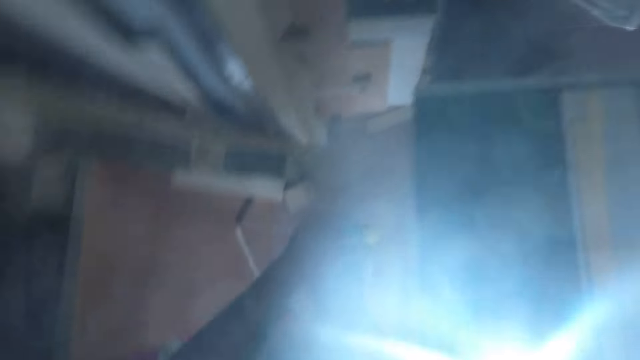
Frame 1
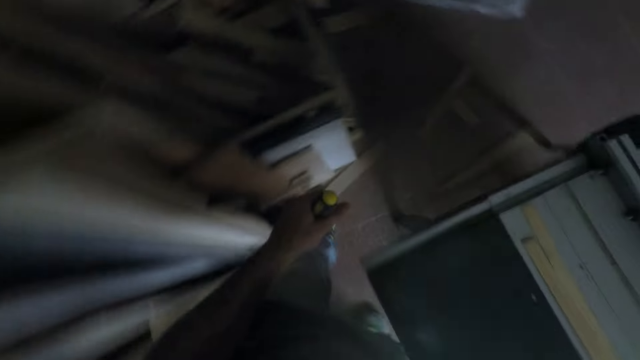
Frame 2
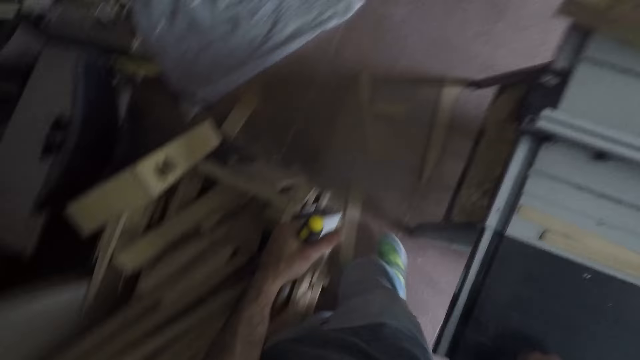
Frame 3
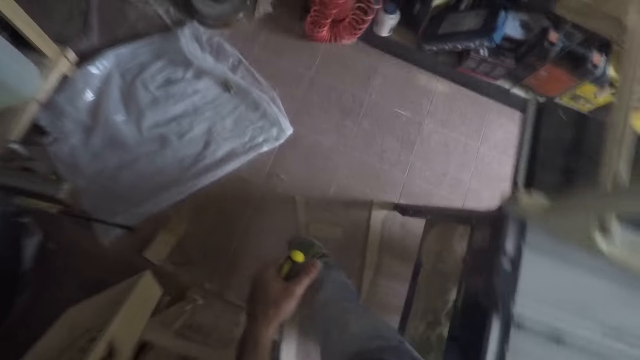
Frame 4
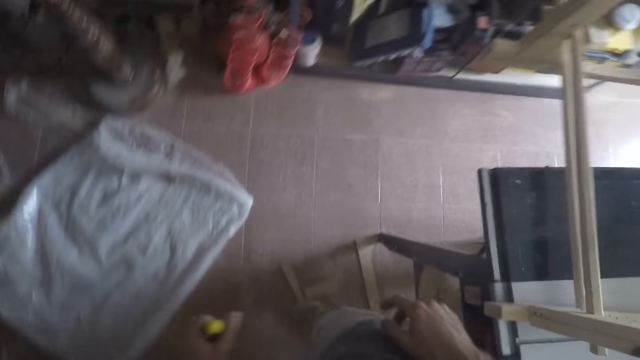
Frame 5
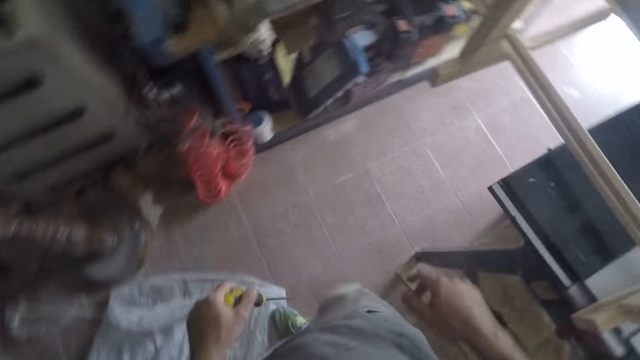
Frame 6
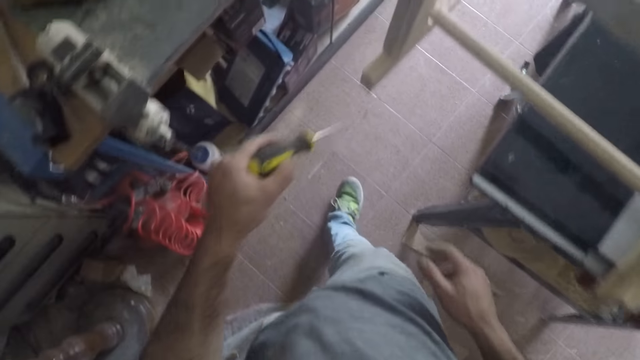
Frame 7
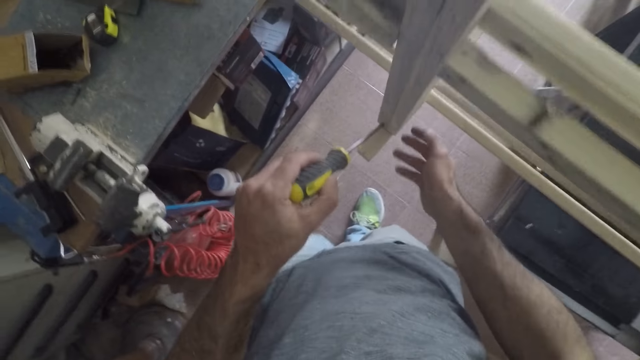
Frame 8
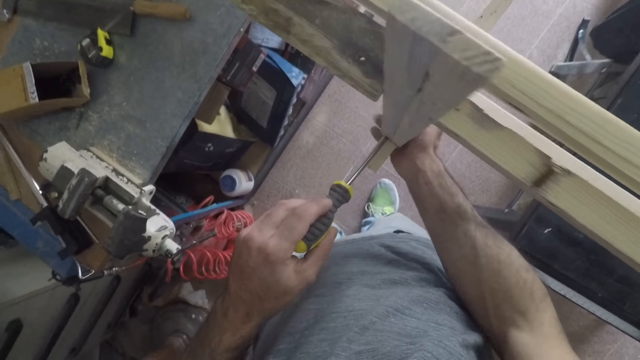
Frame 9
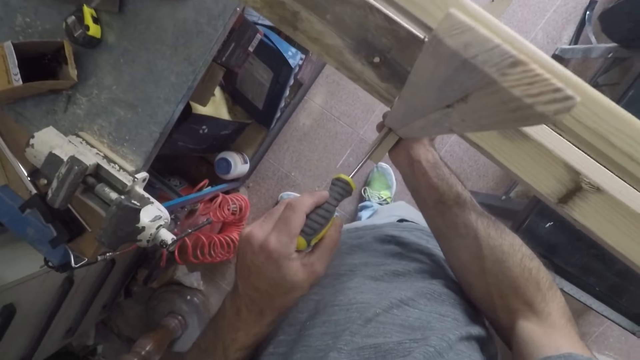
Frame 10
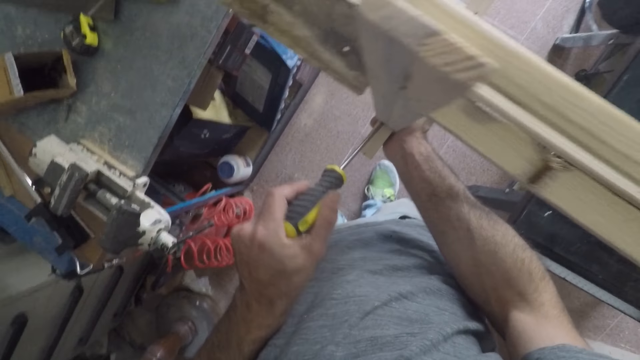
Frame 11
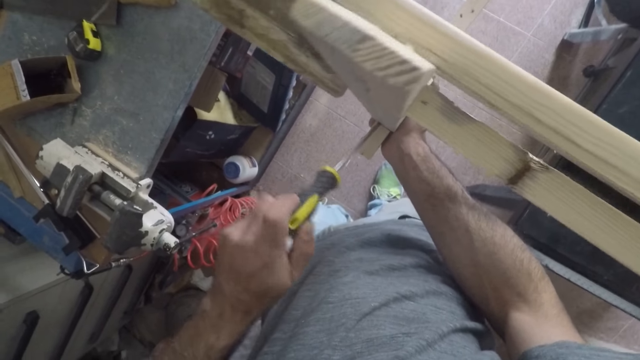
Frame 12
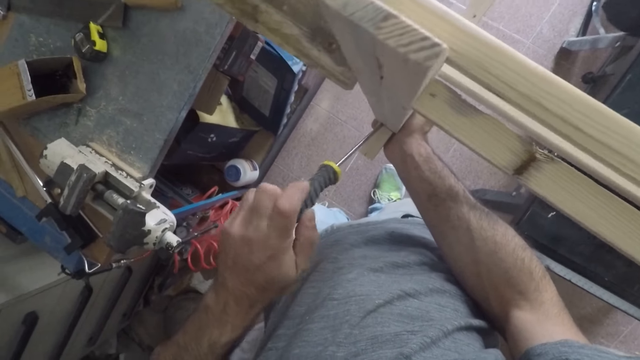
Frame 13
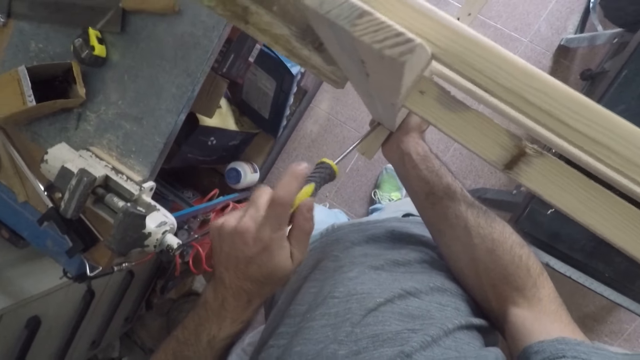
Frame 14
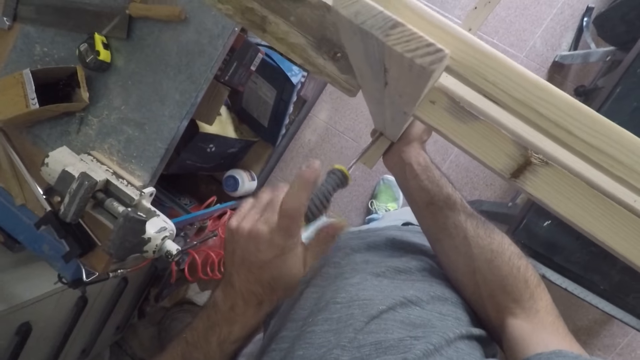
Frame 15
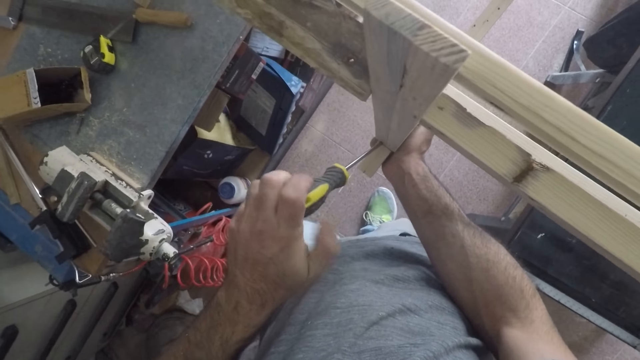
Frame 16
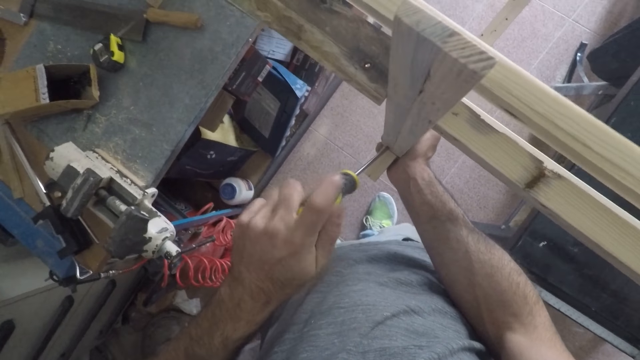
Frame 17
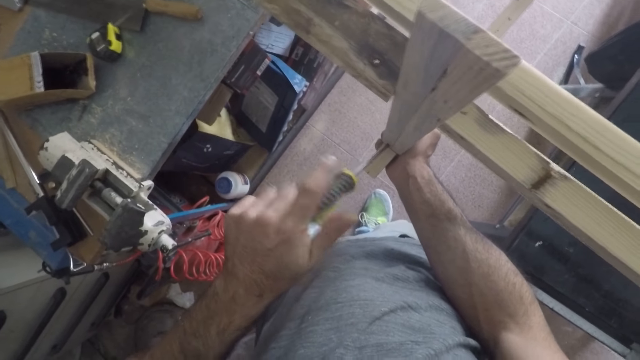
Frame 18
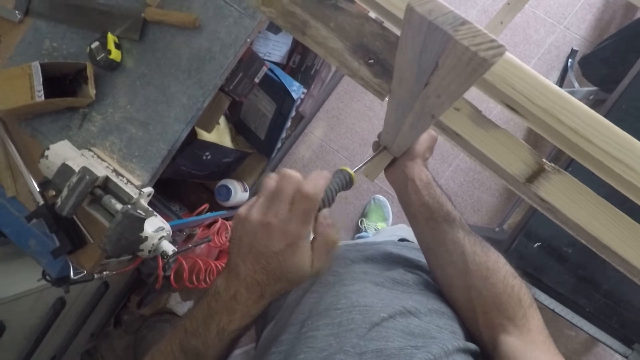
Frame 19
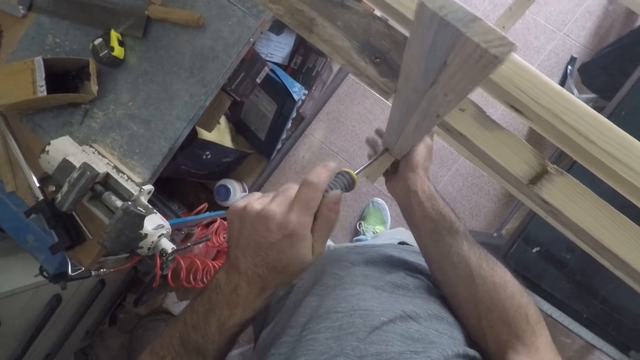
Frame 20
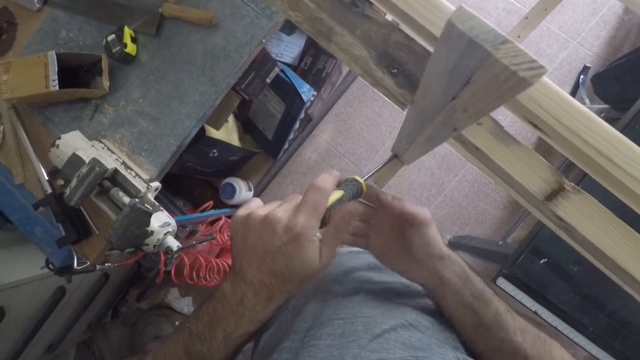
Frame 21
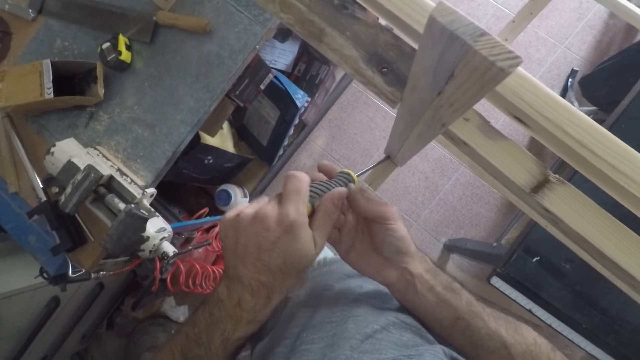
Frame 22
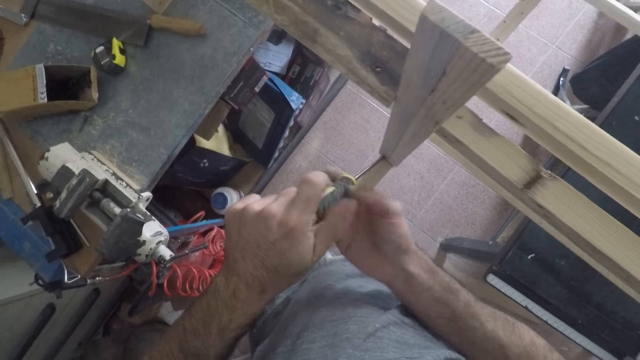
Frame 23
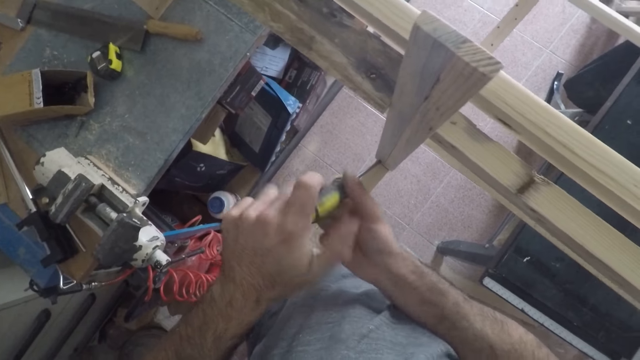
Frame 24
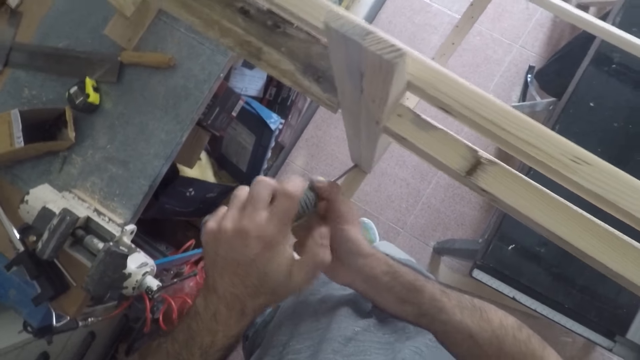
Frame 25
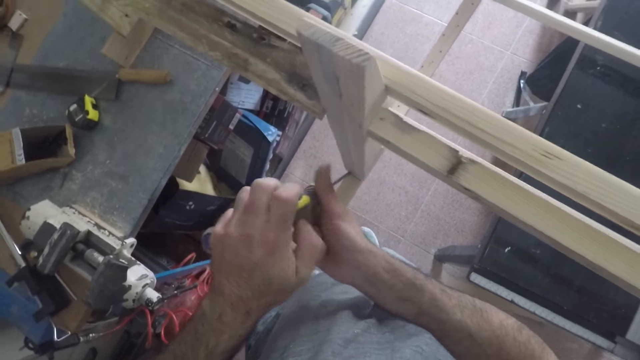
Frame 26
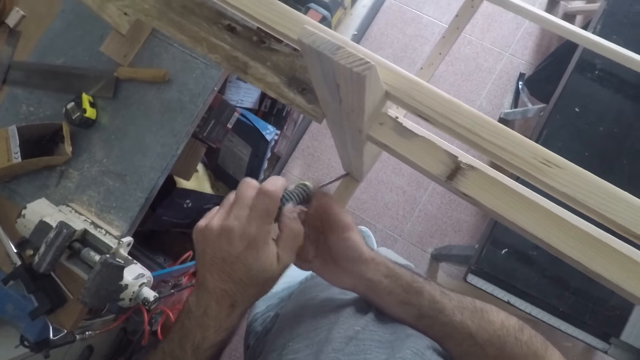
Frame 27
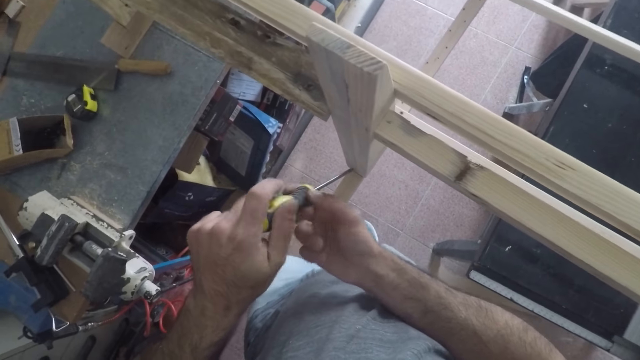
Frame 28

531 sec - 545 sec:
The camera wearer unscrews a nail in the wooden unit with the screwdriver. He holds the wood. He holds the screwdriver with both his hands.

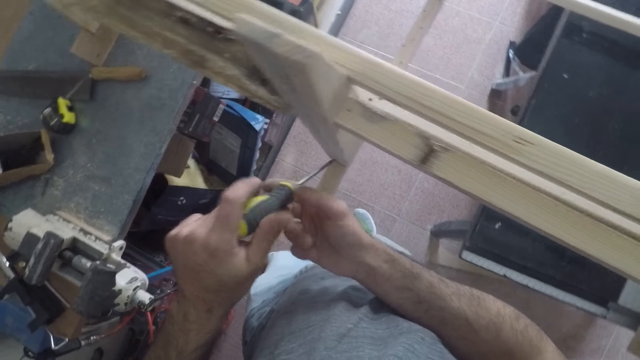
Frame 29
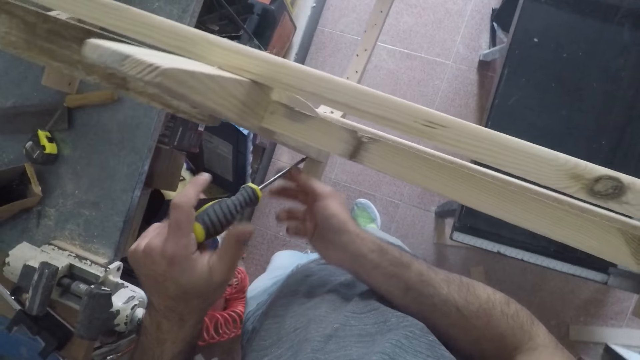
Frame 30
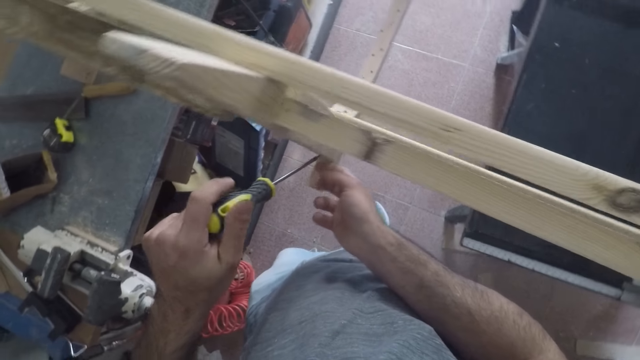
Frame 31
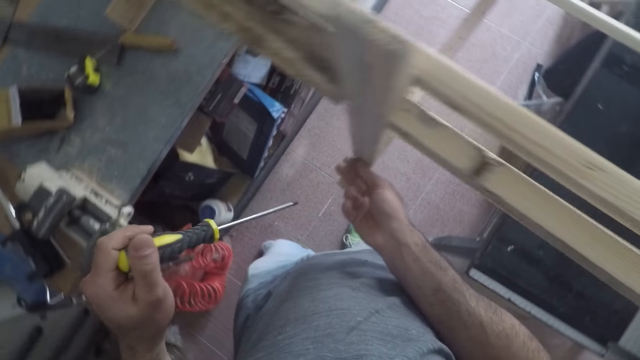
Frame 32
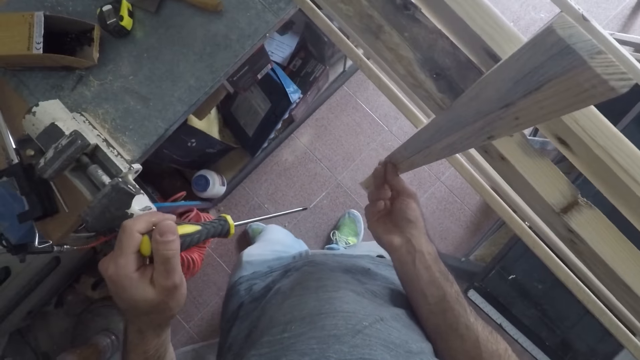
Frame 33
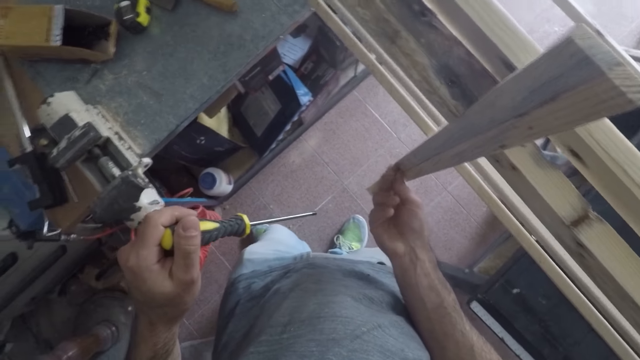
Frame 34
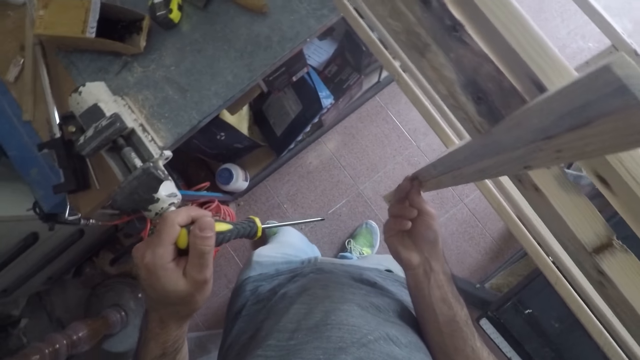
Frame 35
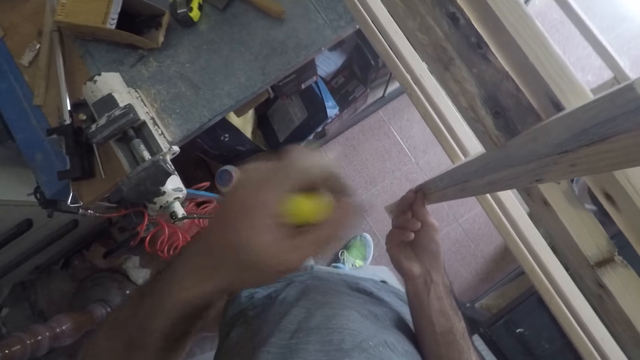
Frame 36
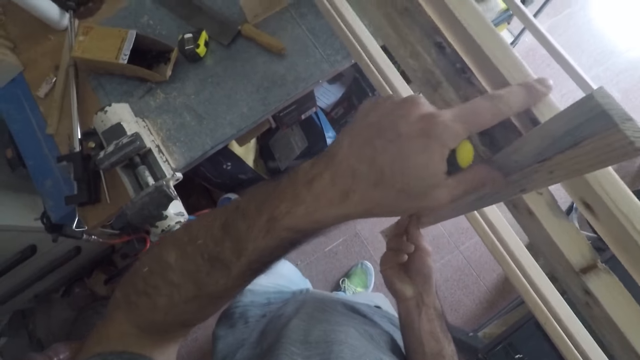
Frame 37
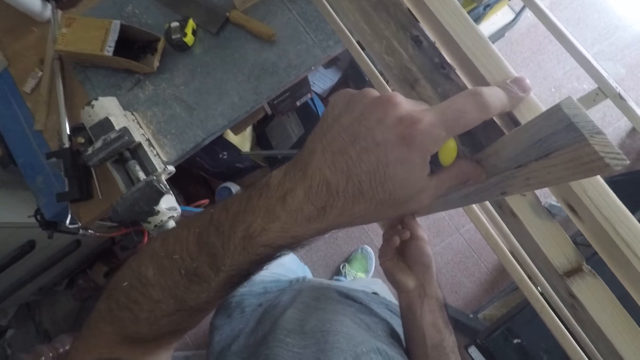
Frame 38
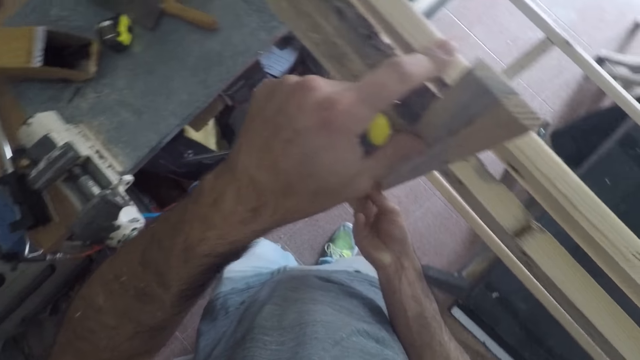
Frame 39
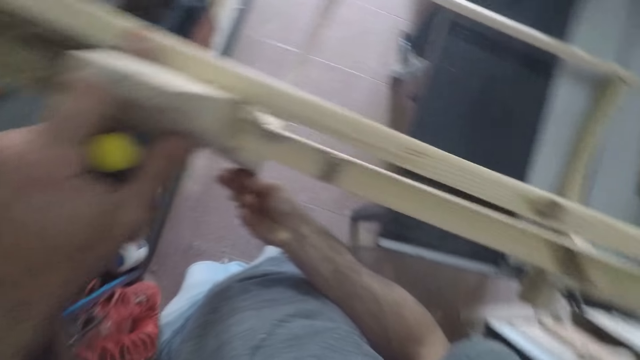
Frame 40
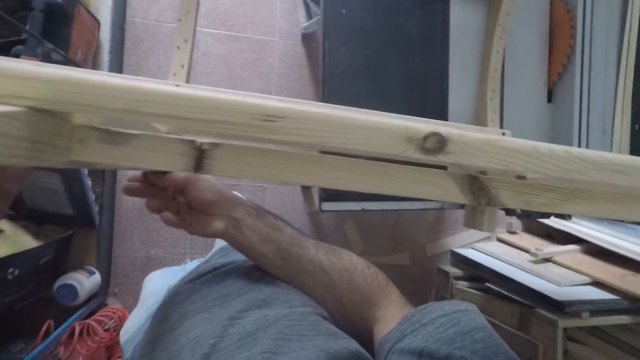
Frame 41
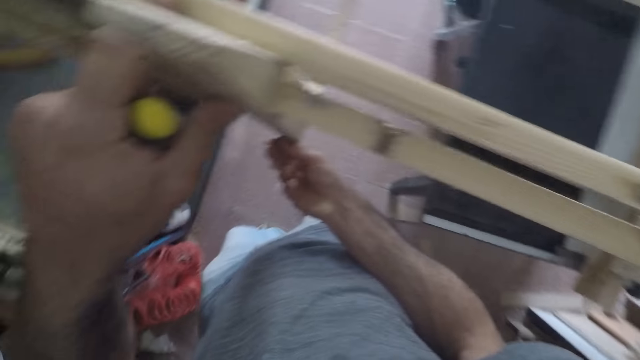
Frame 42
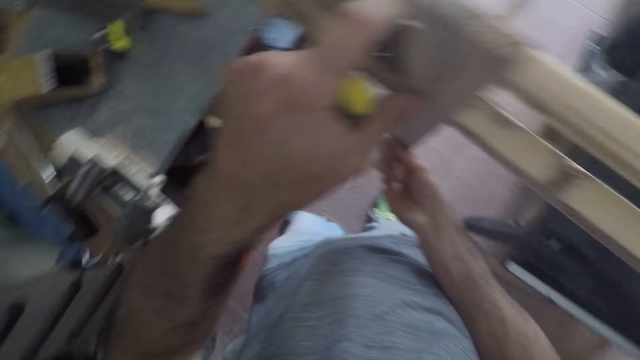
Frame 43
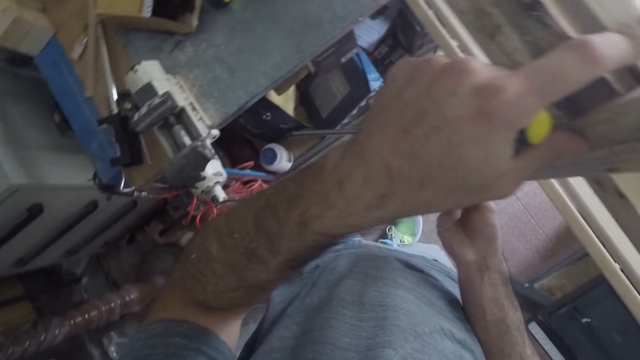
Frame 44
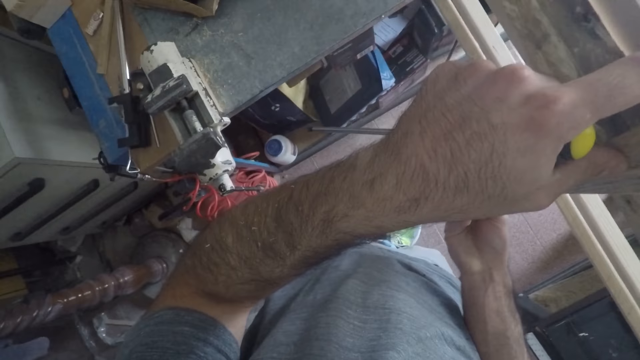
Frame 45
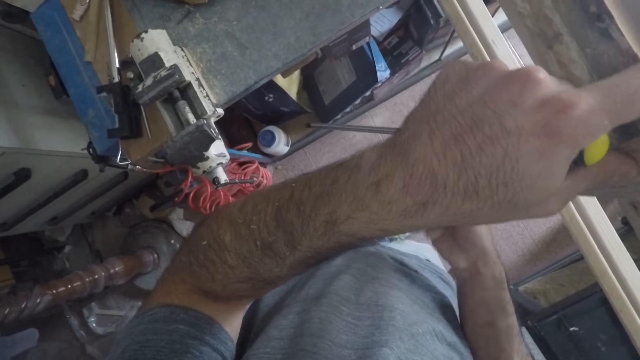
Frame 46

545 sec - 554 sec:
The camera wearer unscrews the nail with his hand. He removes the nail in the unit with his hand. He holds the wood. He unscrews the nail with his hand. He looks around.
